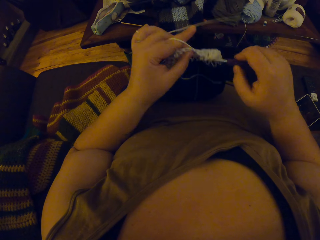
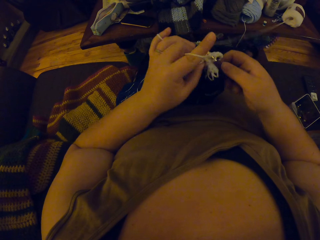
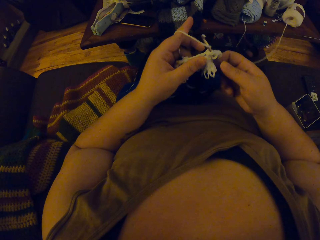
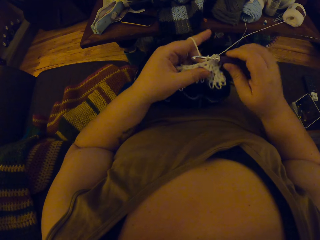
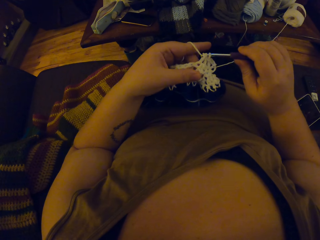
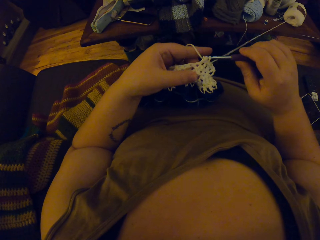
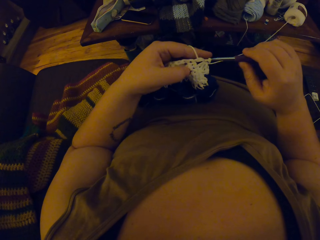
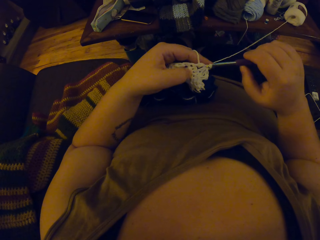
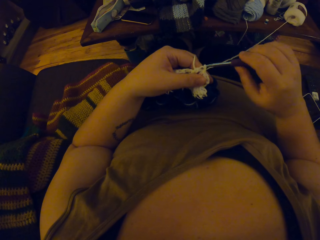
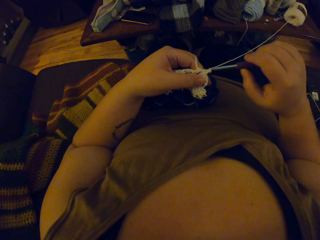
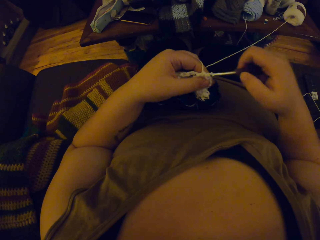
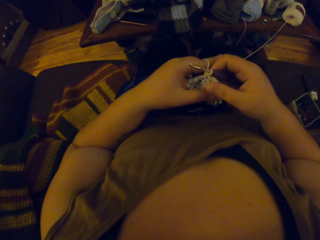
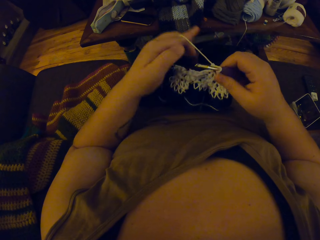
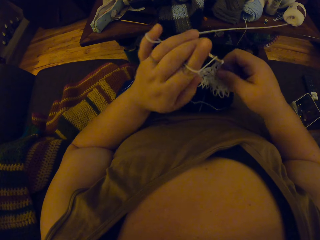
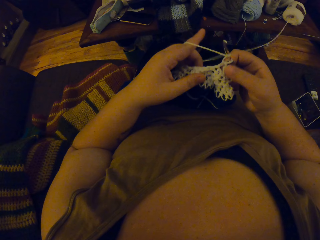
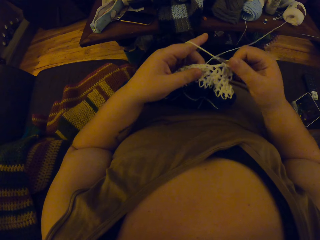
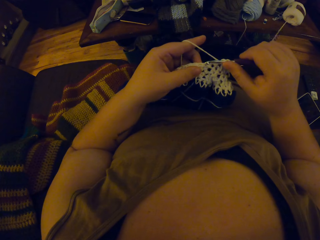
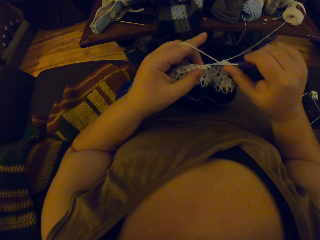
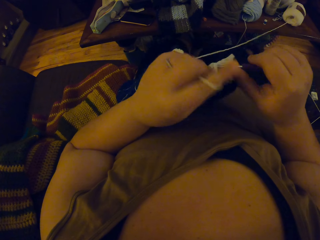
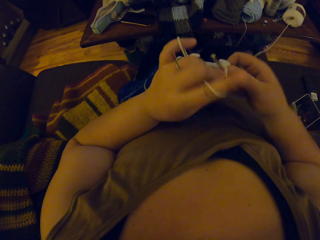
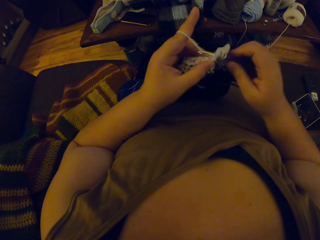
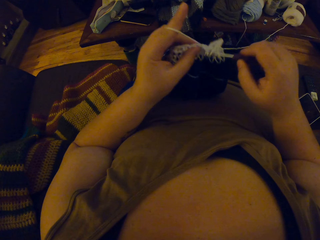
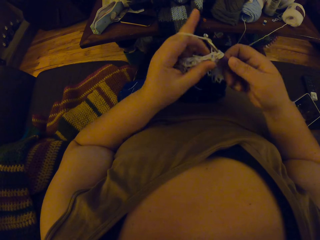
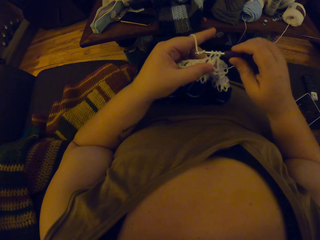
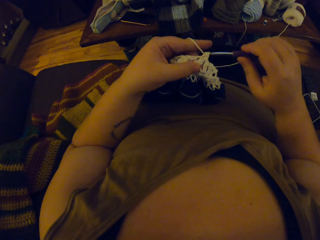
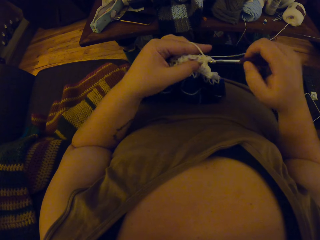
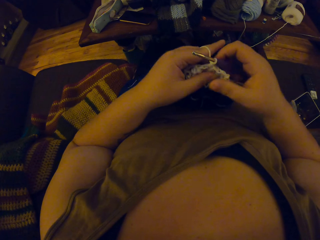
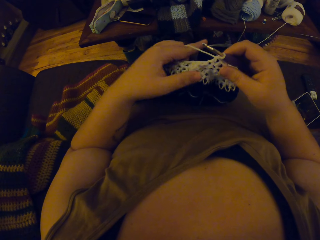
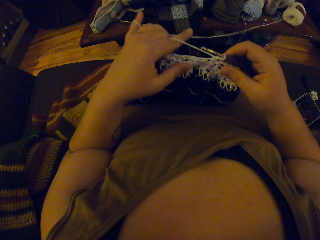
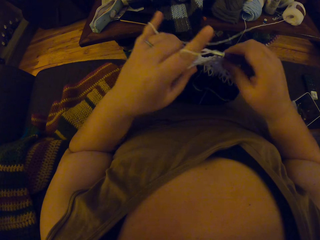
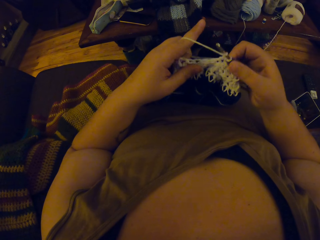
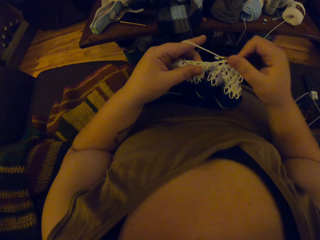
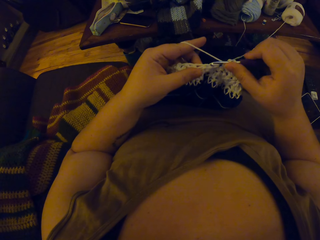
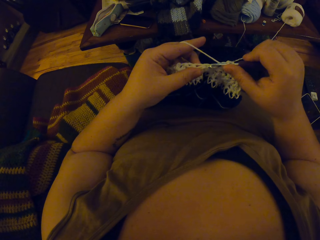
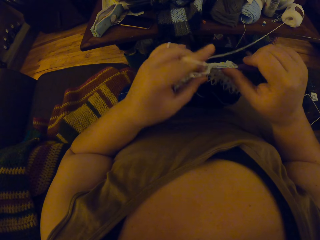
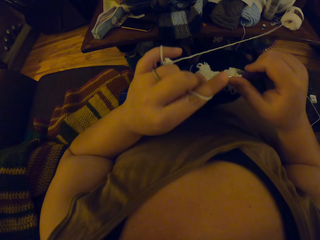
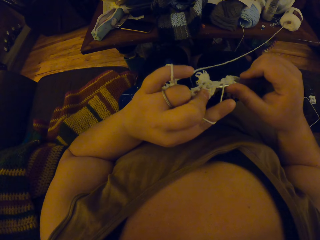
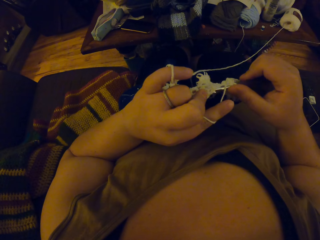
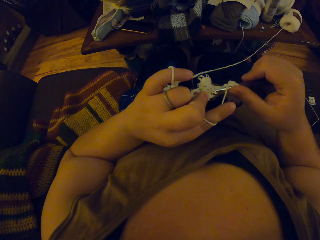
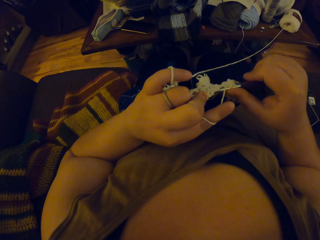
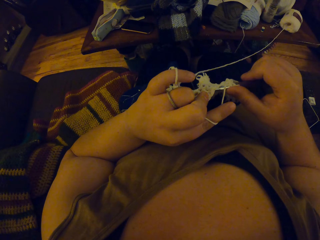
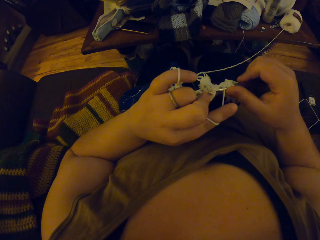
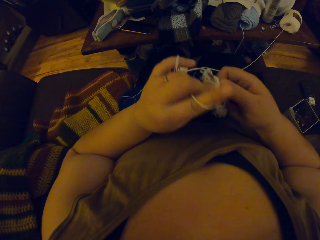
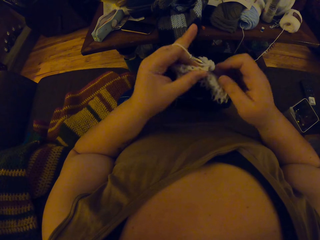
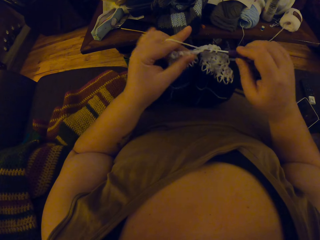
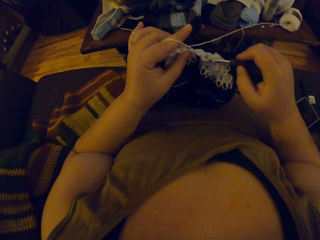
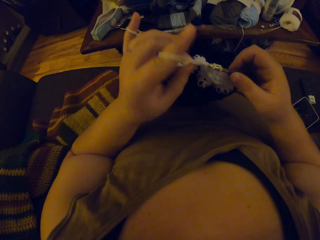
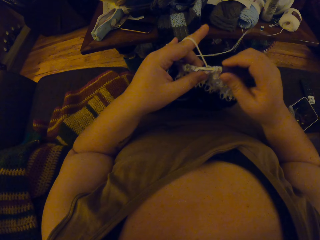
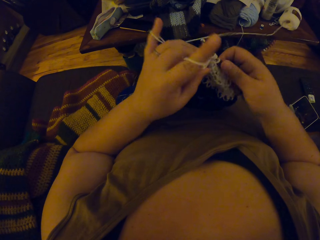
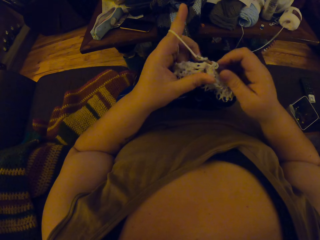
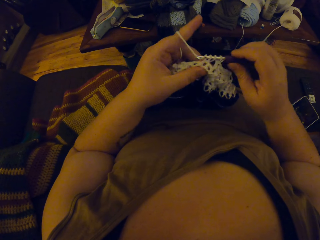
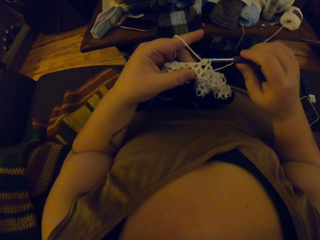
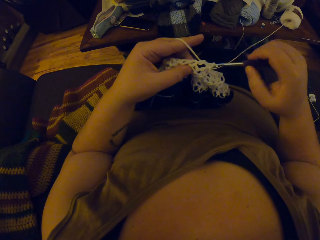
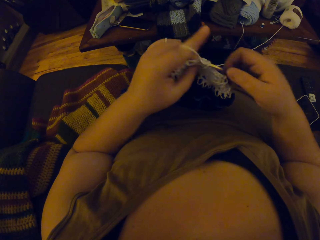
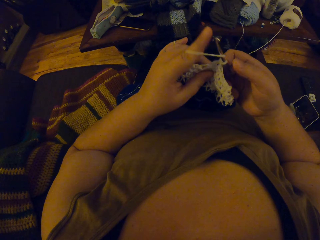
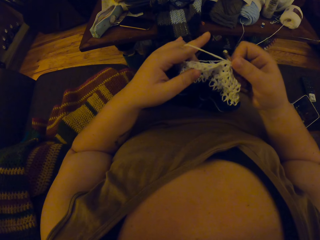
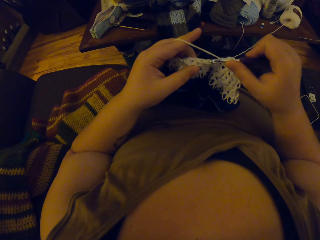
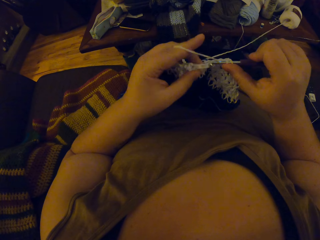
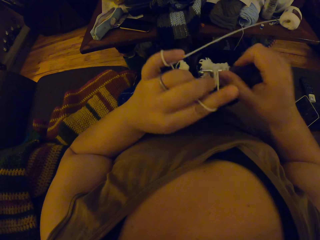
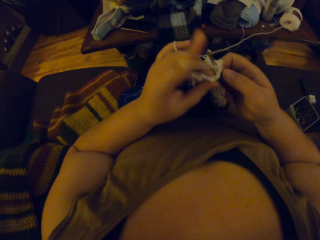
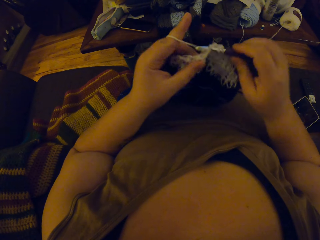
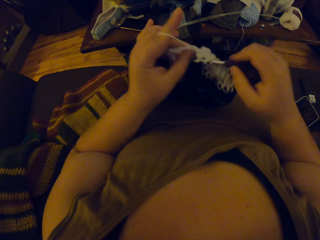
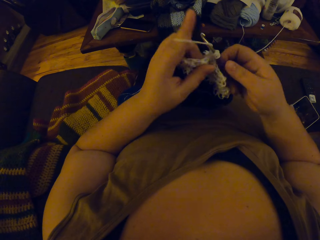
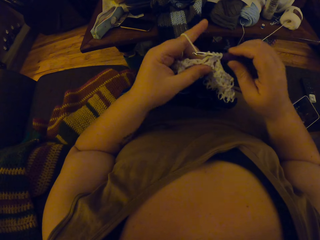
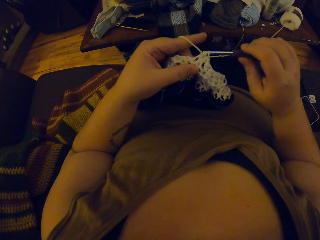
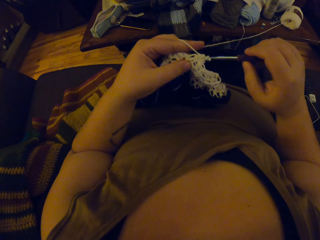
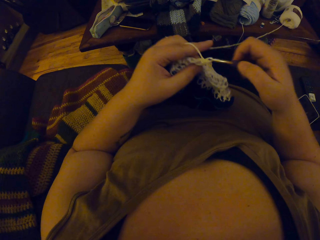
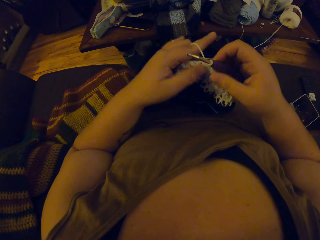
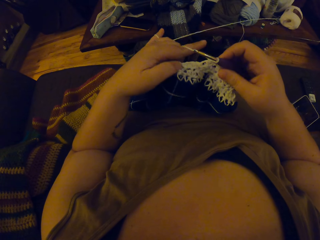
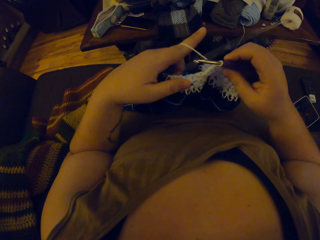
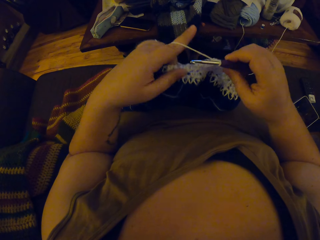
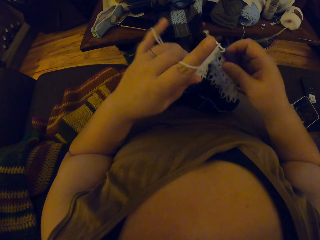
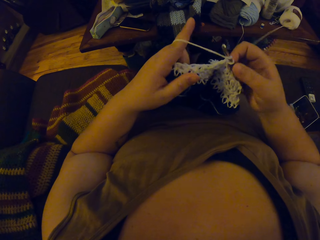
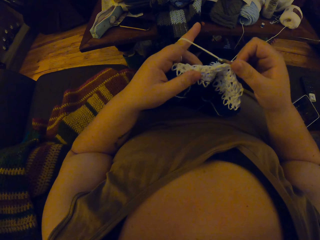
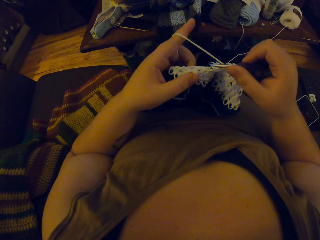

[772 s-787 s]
The camera wearer coils a knitting thread on a finger. They knit a piece of fabric with a knitting needle. They adjust the piece of knitted fabric on a lap. They knit the piece of fabric with the knitting needle.

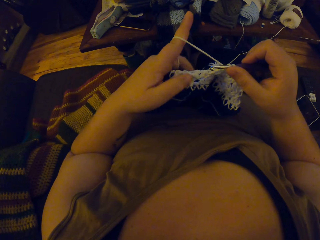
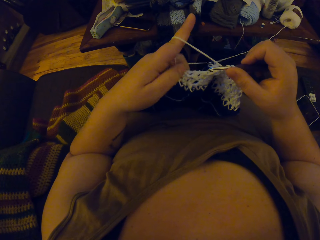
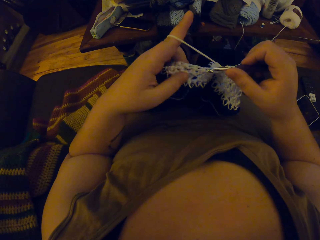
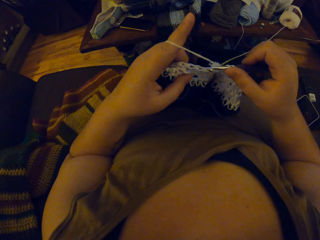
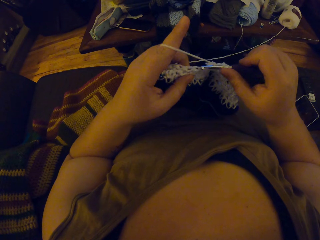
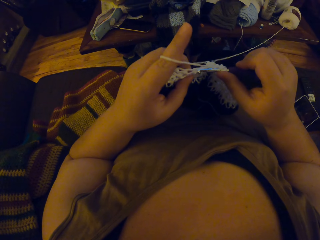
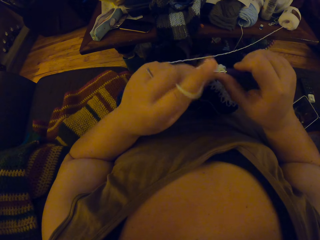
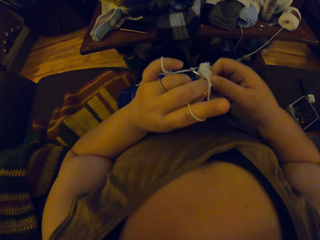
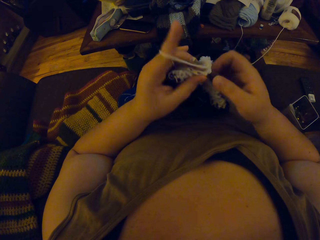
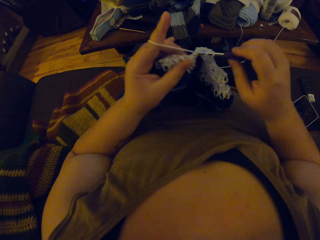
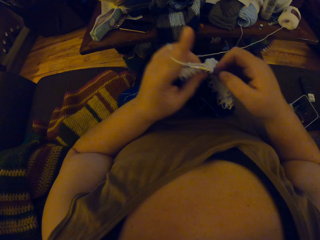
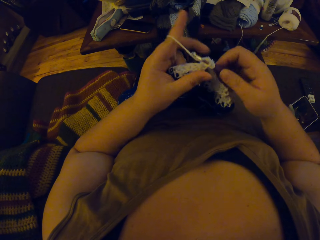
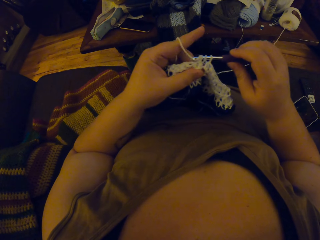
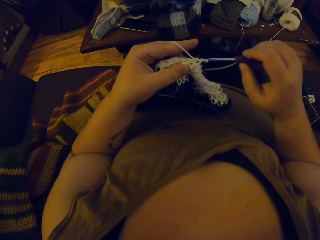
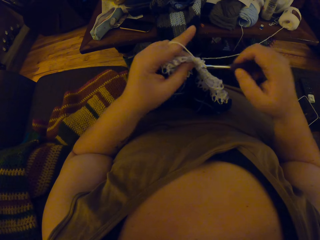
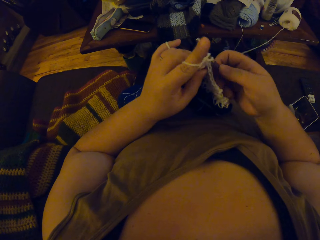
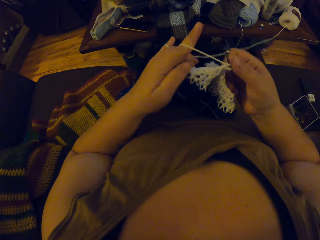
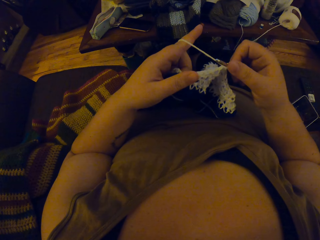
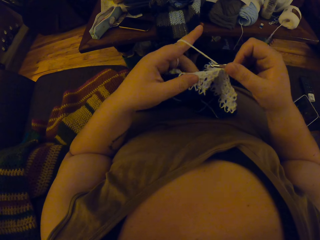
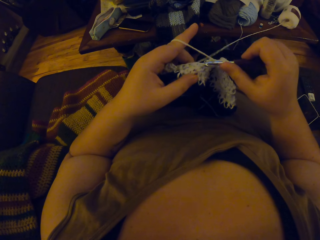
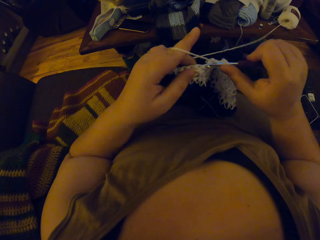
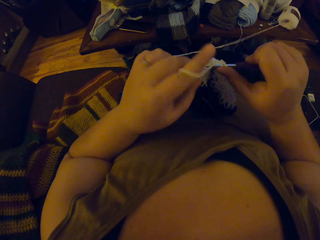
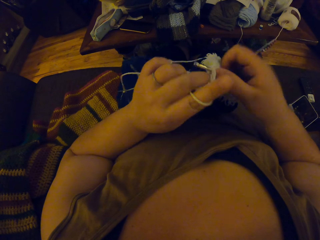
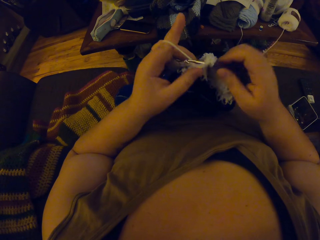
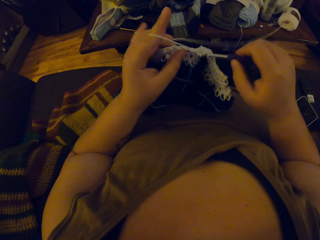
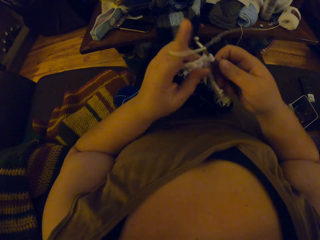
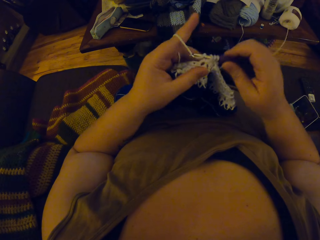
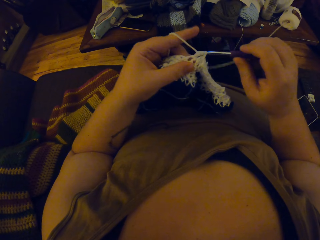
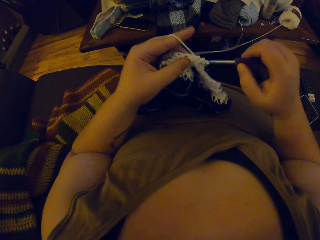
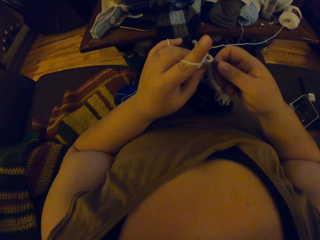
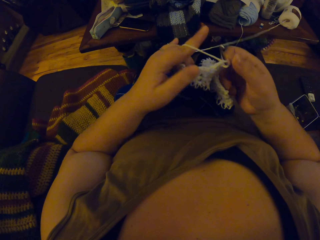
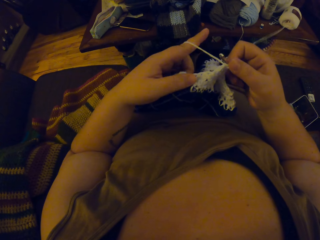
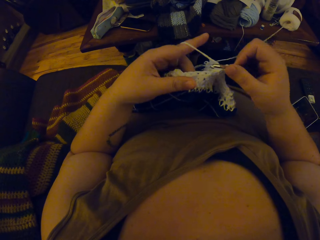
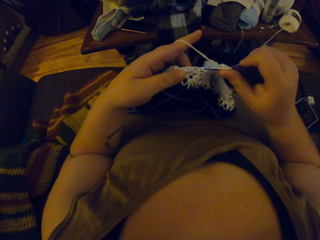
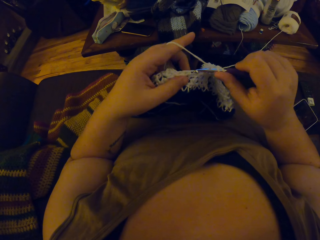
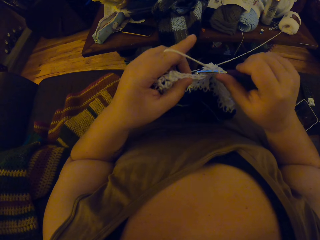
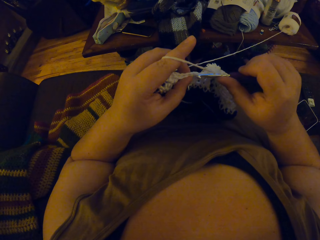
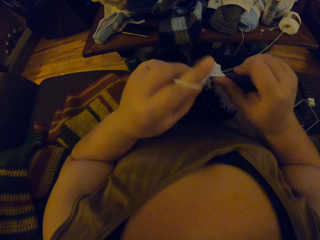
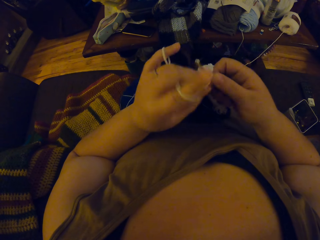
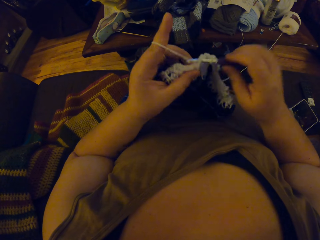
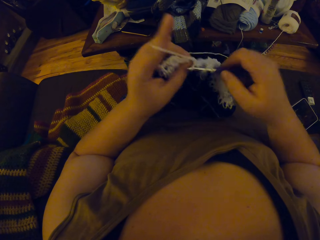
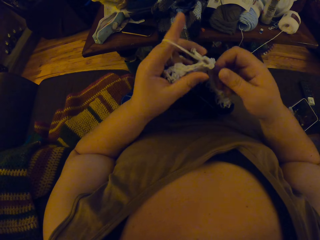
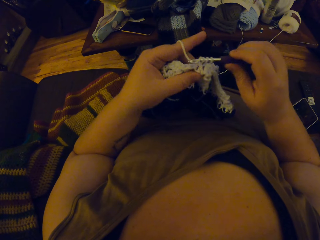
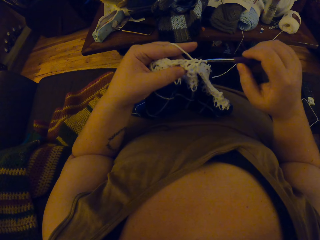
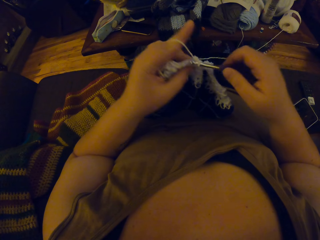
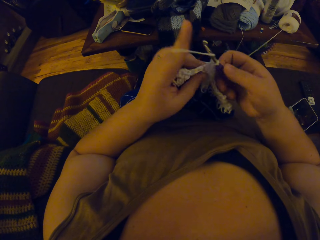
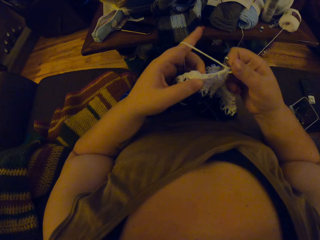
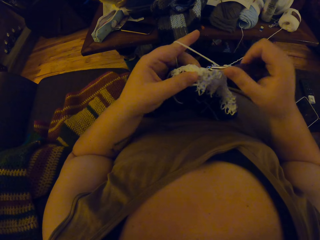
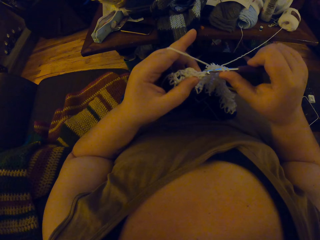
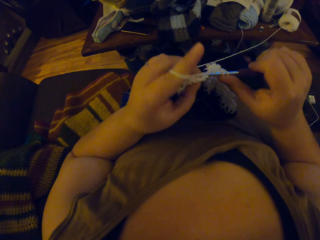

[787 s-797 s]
The camera wearer adjusts a piece of knitted fabric on a lap. They knit the piece of fabric with a knitting needle.
